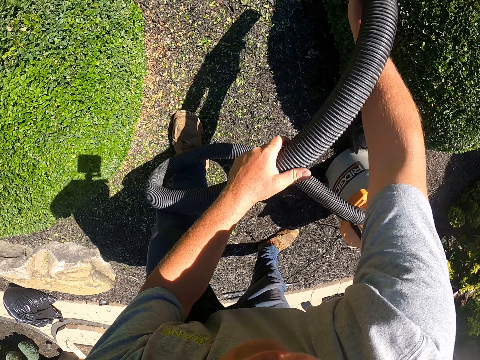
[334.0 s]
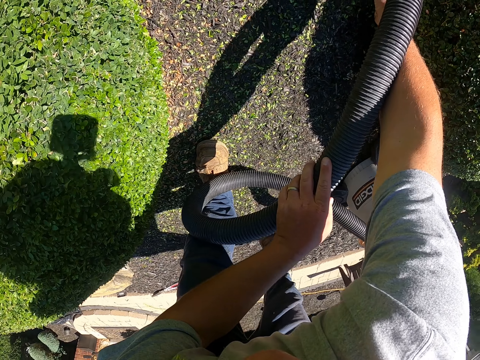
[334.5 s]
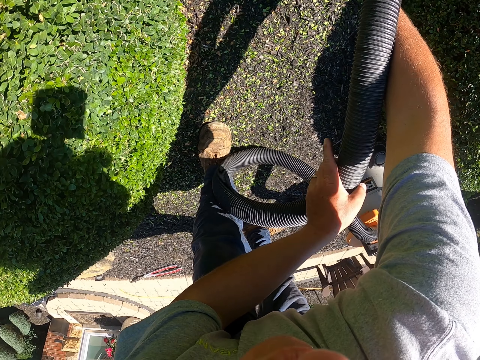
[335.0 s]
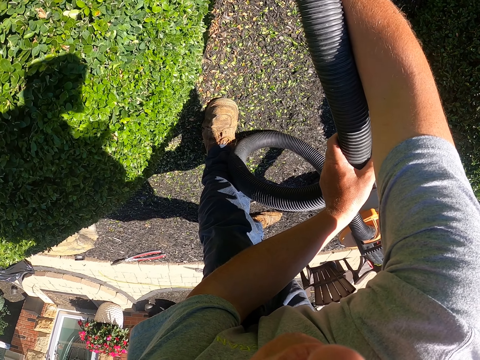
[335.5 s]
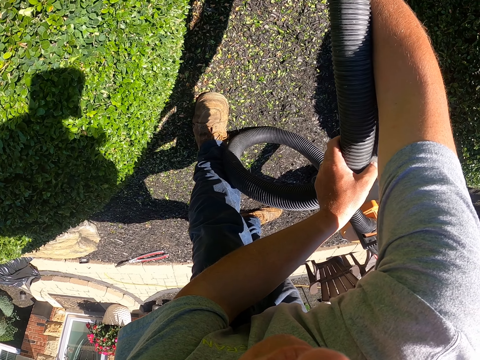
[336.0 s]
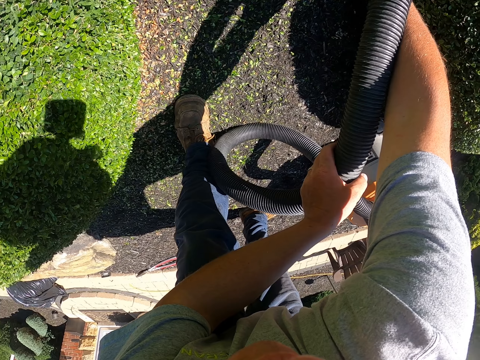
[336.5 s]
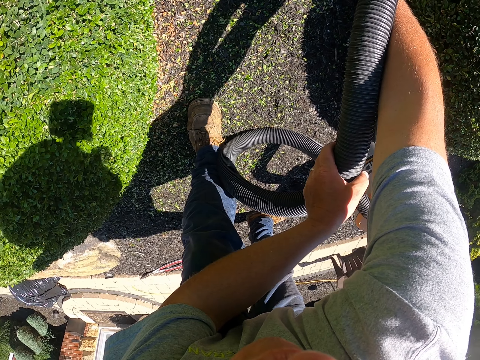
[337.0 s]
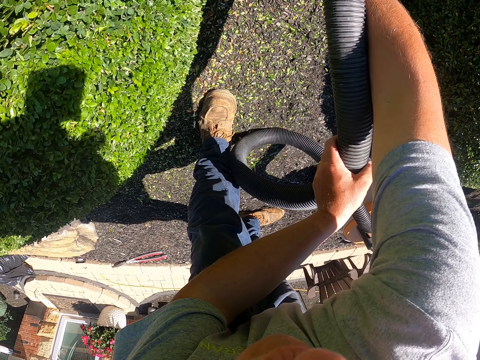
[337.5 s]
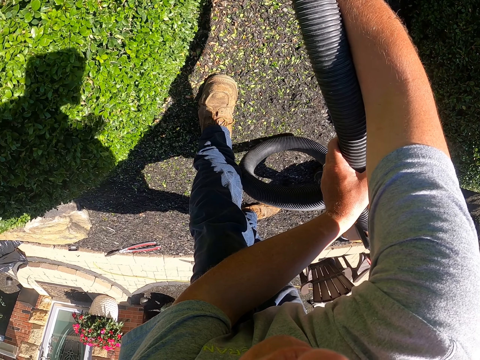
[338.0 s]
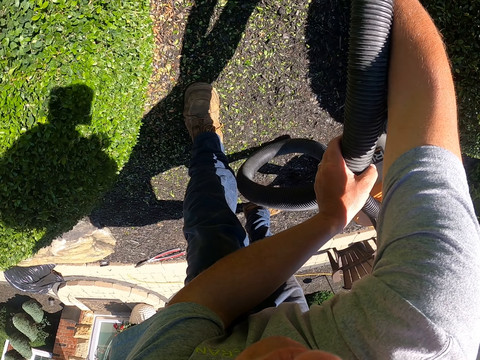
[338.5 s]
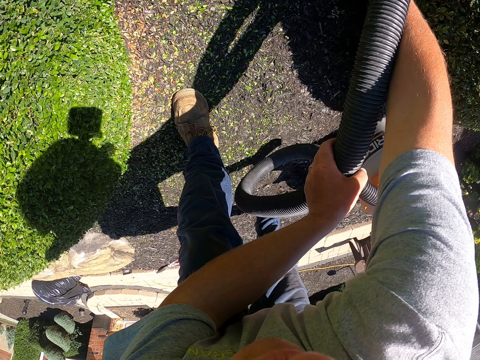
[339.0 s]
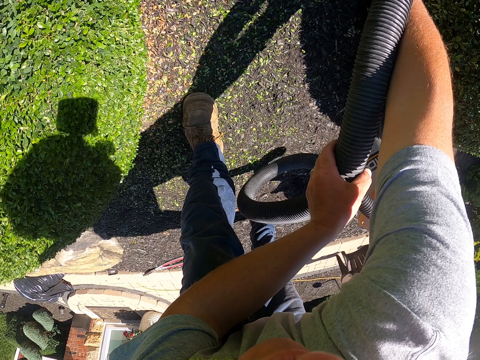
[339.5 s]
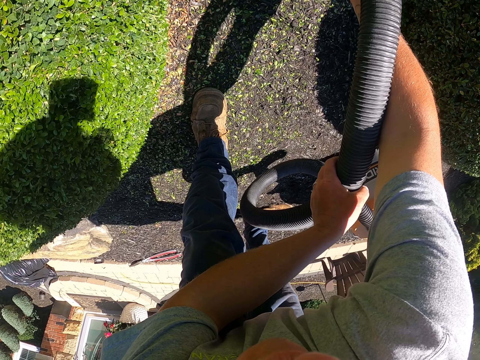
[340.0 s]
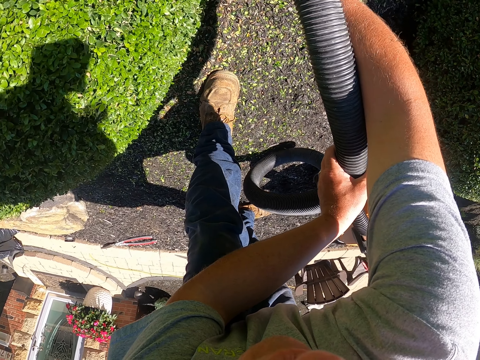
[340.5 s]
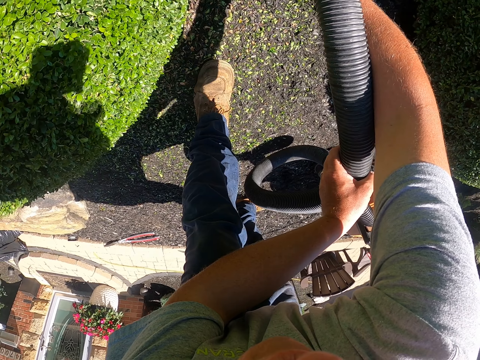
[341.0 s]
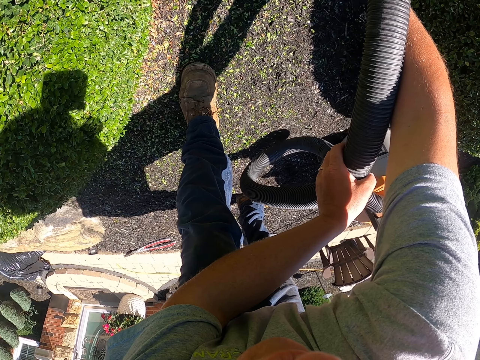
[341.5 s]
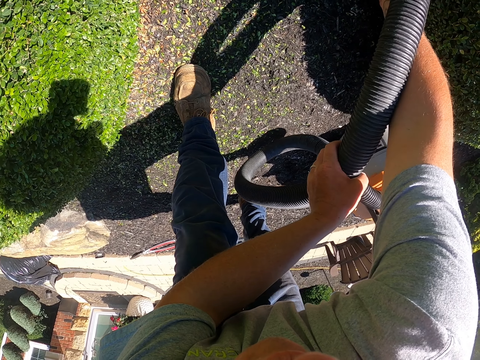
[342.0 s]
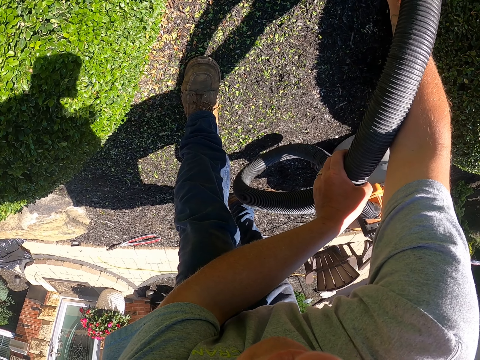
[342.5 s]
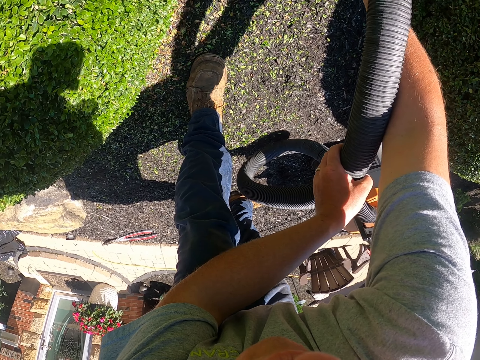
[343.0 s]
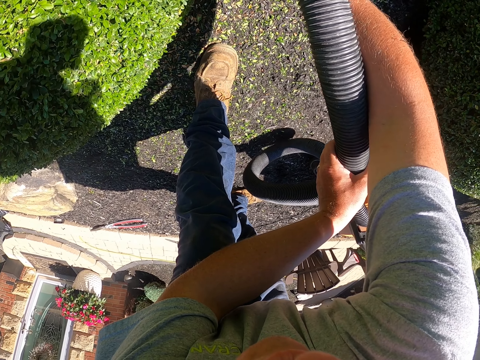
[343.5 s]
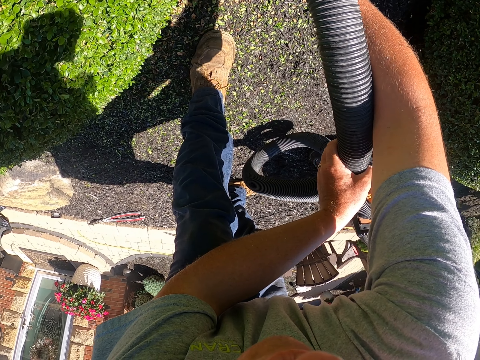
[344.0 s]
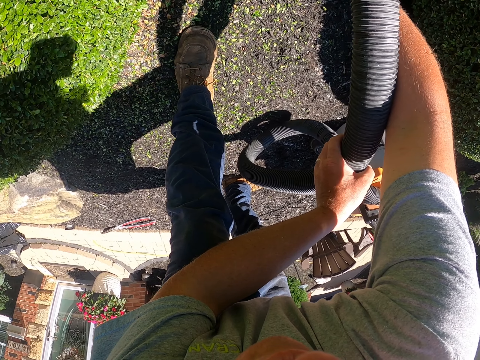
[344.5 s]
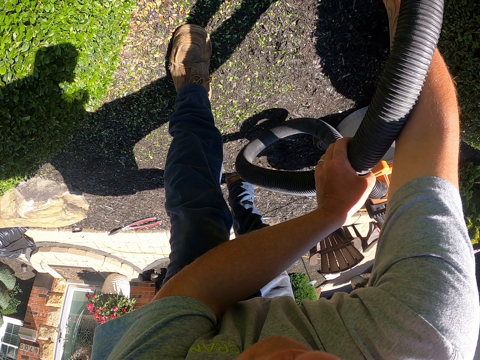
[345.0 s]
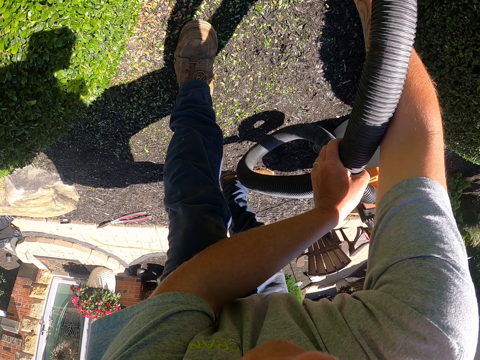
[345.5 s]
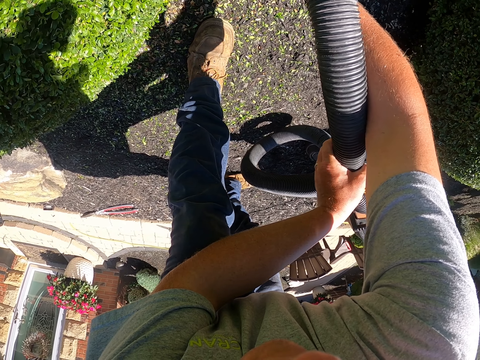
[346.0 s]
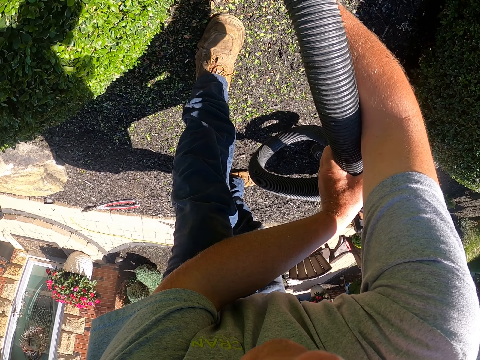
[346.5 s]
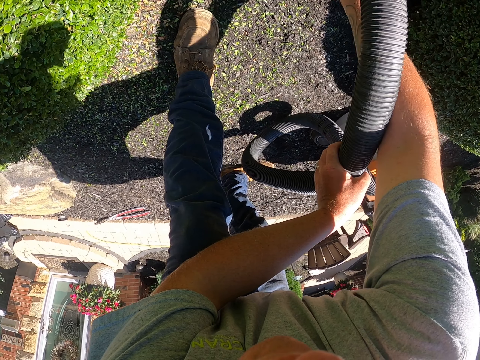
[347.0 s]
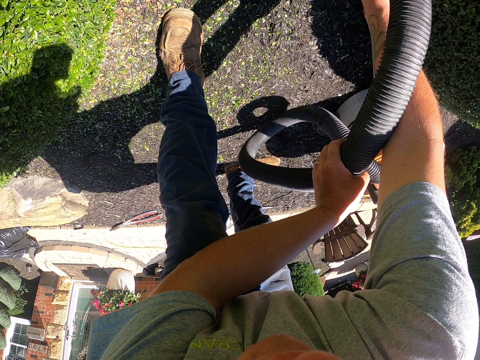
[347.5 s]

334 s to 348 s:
The camera wearer exchanges the hose pipe to the right hand. They blow a flower. They collect trash with the leaf blower vacuum.

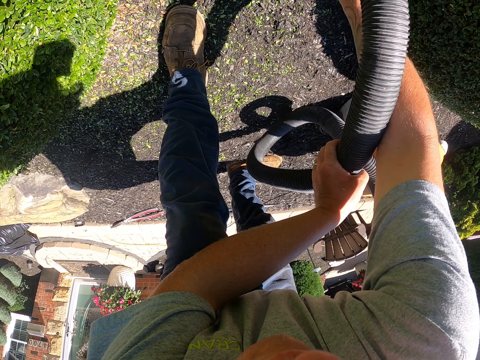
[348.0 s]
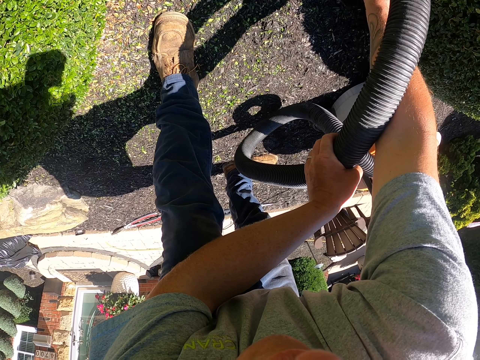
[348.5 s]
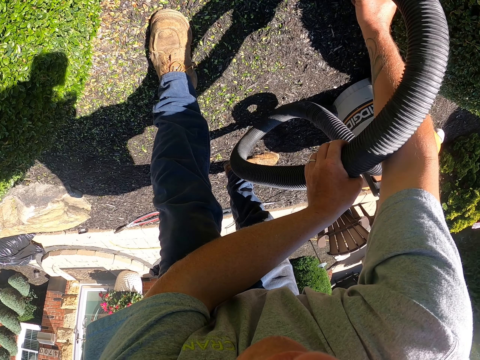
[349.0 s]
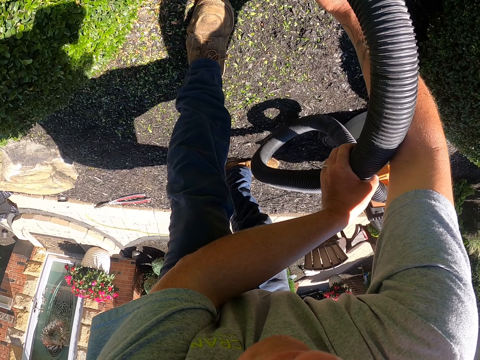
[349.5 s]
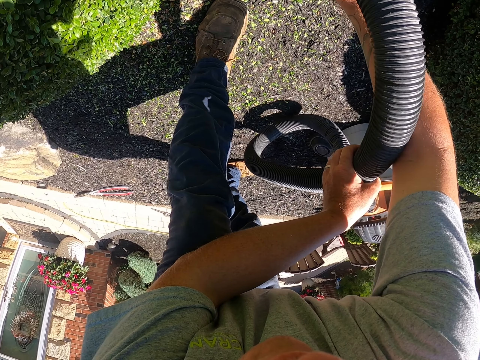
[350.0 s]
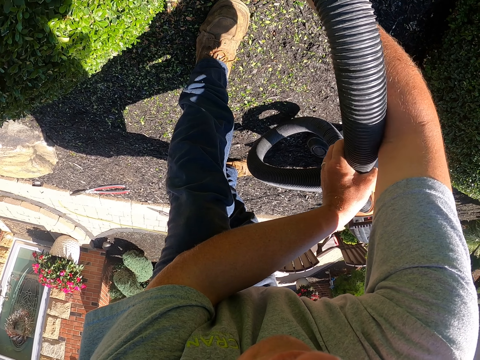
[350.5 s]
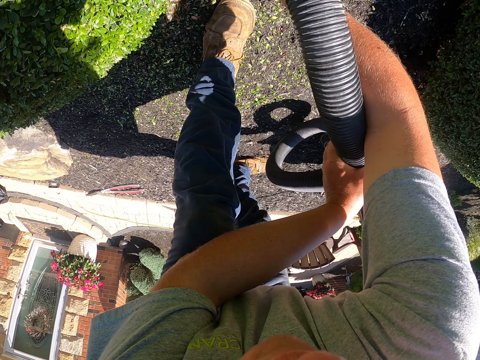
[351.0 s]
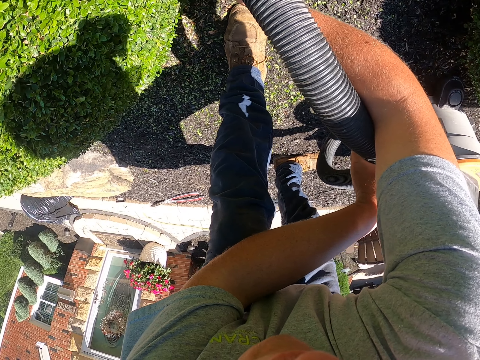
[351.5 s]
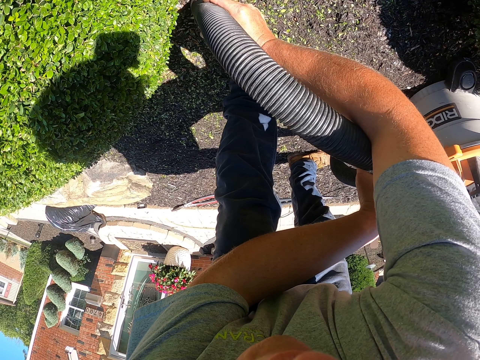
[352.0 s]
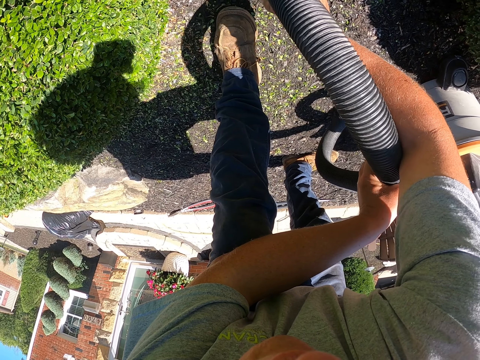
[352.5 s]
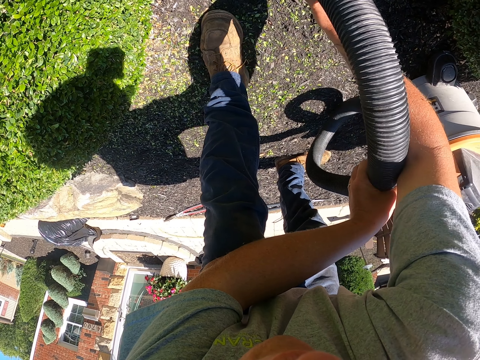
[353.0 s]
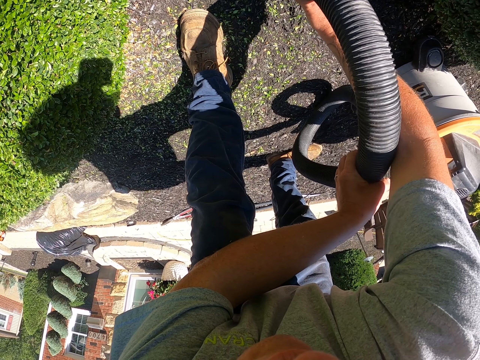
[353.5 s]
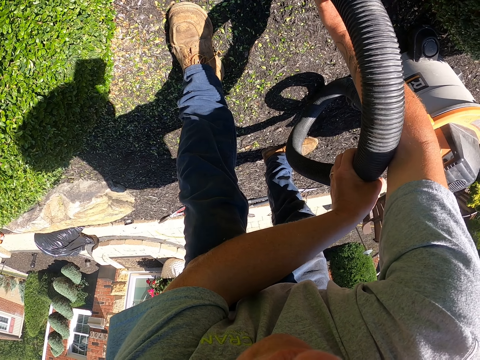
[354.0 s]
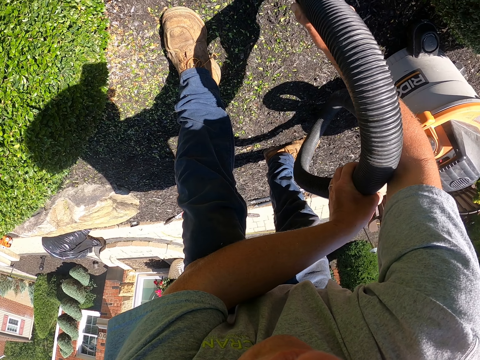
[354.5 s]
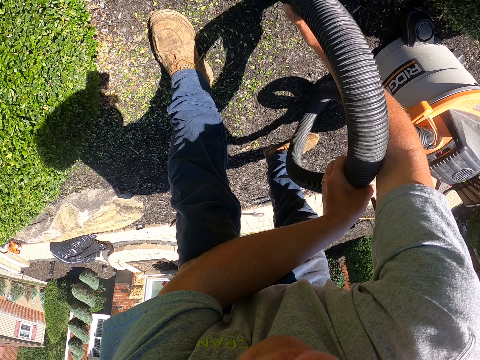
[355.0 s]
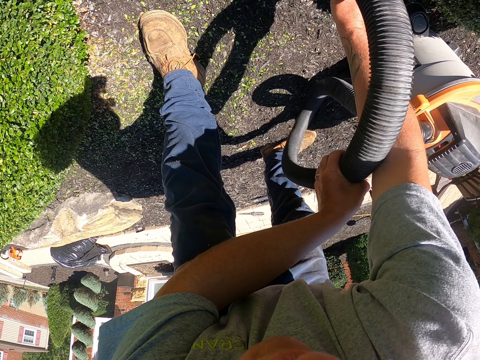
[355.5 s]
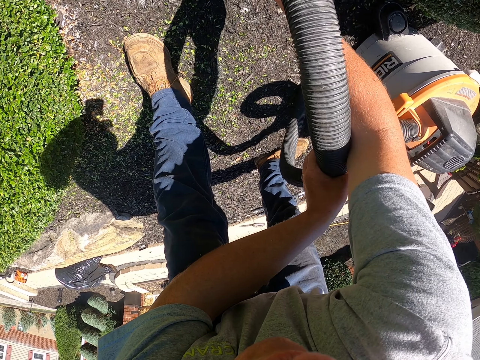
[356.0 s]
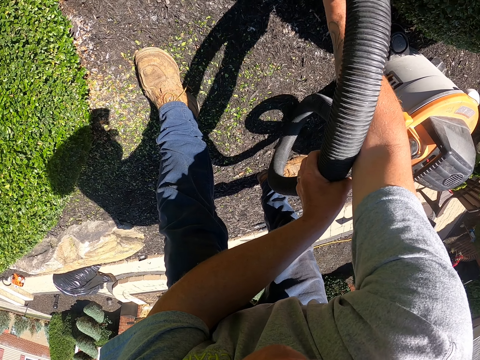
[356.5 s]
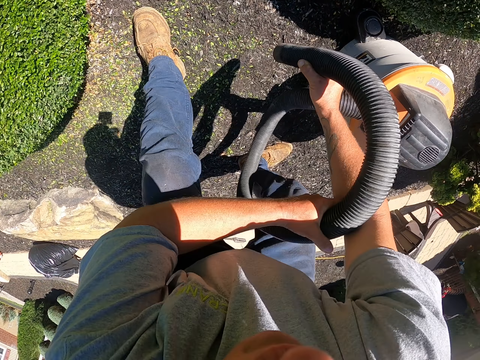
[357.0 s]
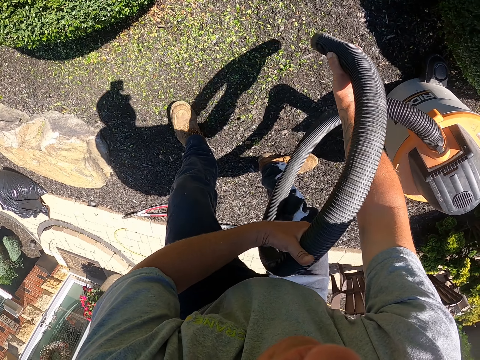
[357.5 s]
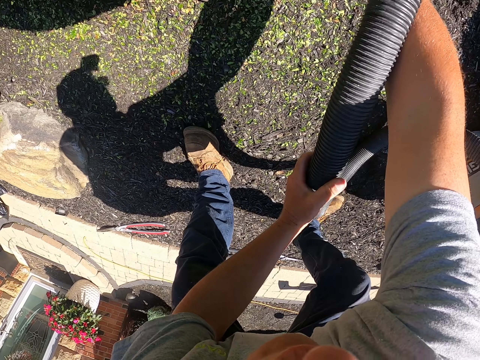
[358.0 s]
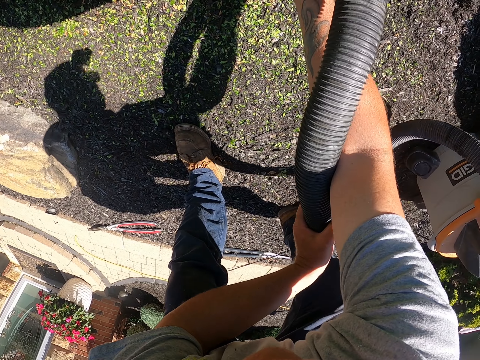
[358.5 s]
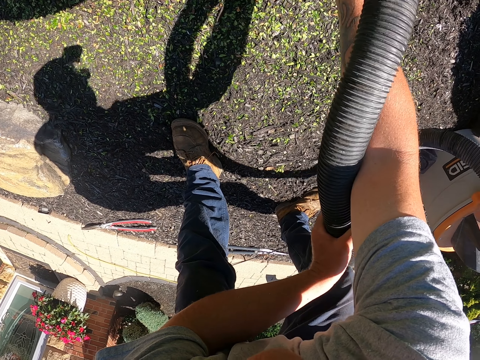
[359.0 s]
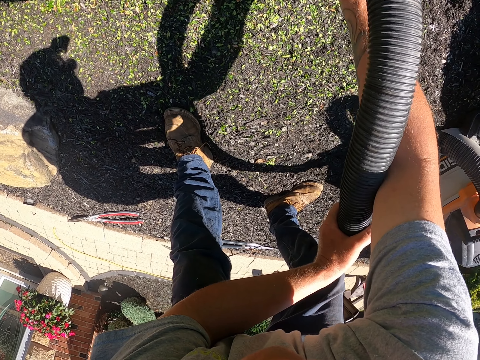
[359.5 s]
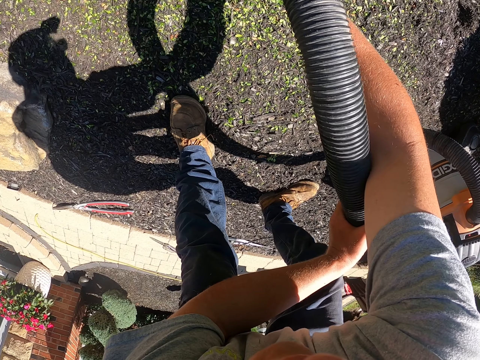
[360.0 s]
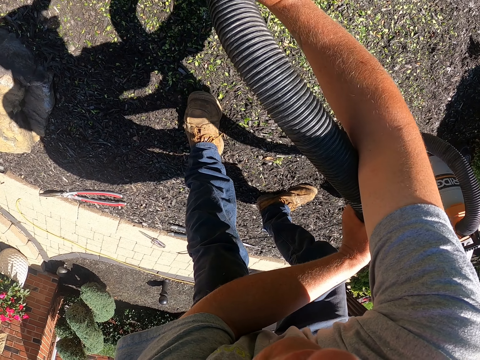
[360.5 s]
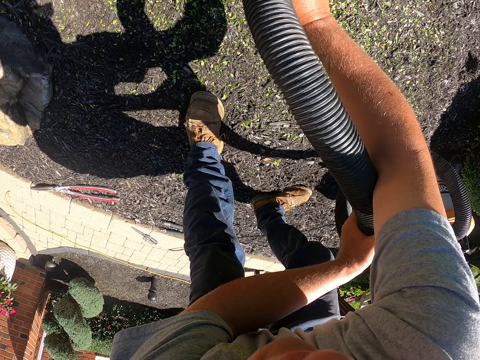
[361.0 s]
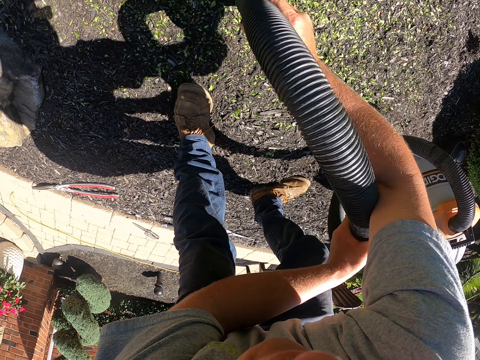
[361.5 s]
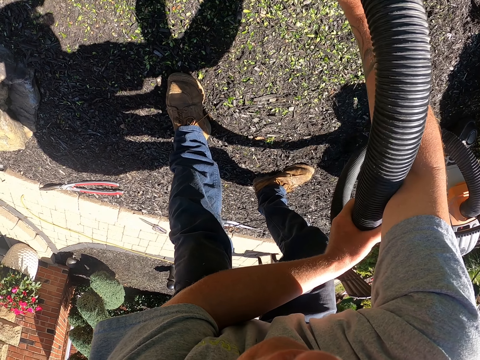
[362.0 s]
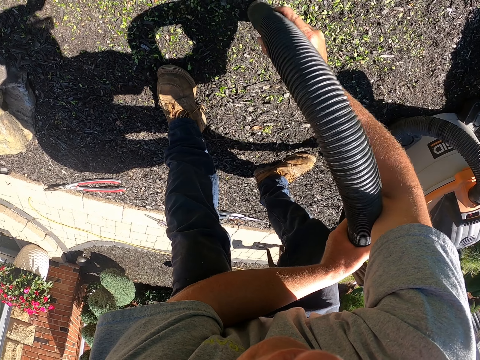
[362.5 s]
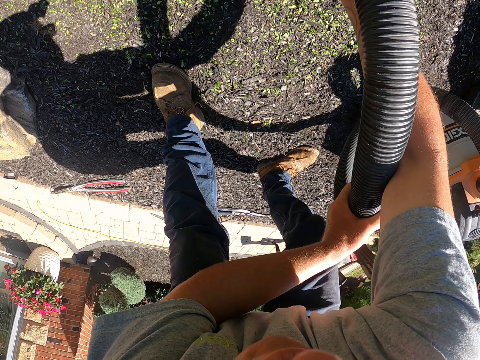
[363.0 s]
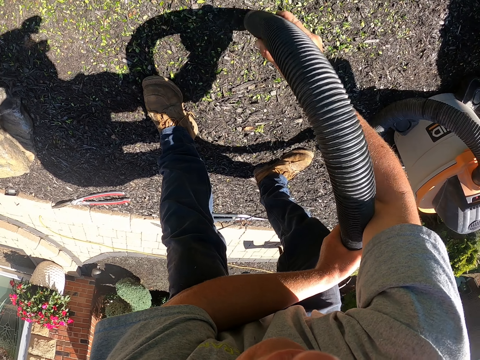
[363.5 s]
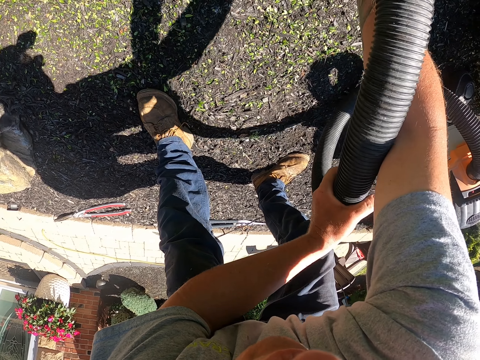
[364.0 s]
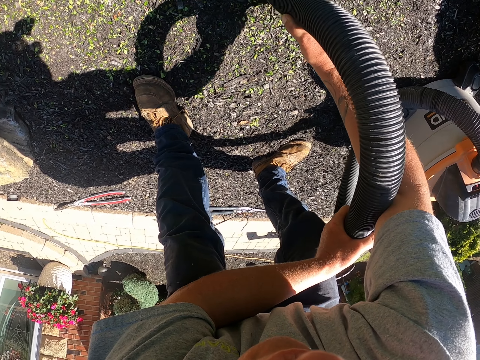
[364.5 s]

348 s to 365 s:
The camera wearer holds a blower extension with both hands. They blow on the ground.
